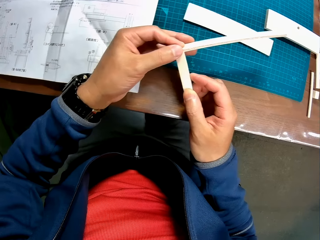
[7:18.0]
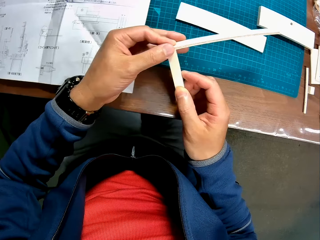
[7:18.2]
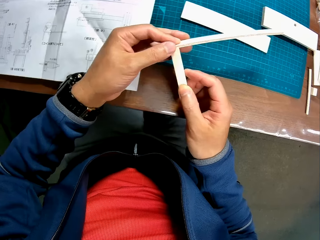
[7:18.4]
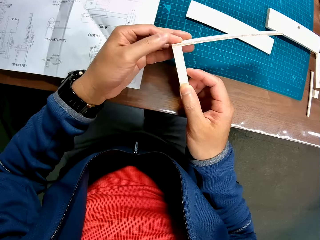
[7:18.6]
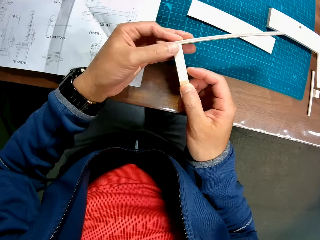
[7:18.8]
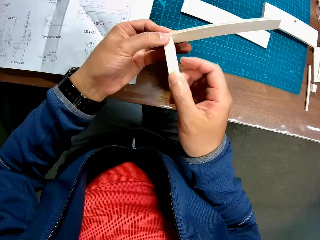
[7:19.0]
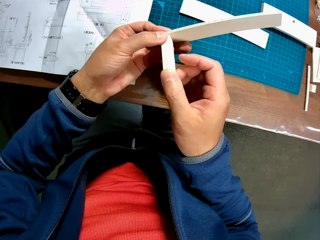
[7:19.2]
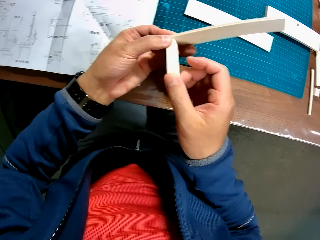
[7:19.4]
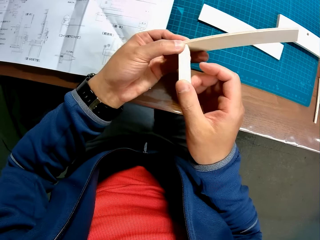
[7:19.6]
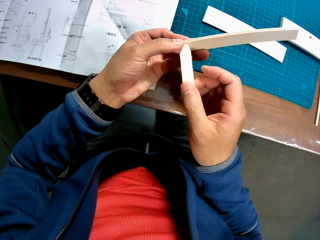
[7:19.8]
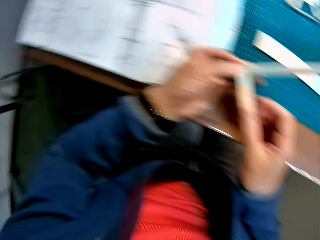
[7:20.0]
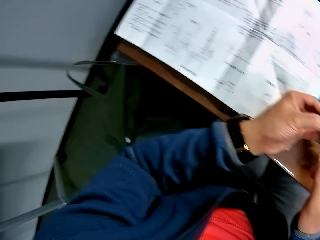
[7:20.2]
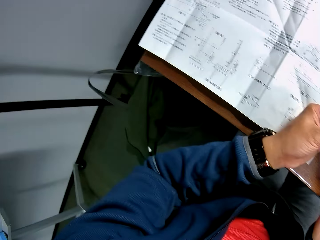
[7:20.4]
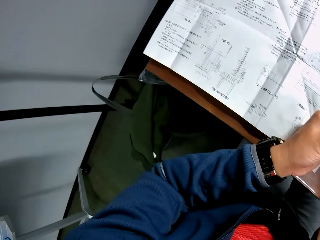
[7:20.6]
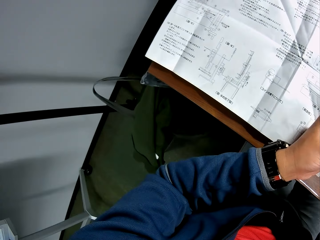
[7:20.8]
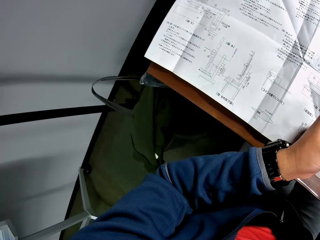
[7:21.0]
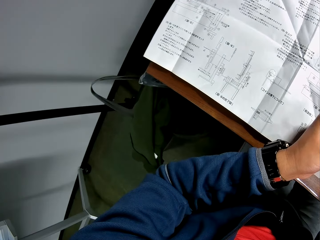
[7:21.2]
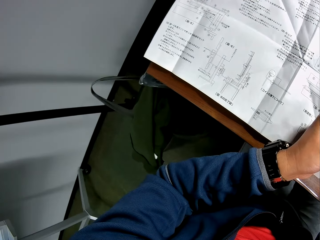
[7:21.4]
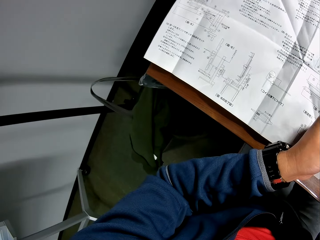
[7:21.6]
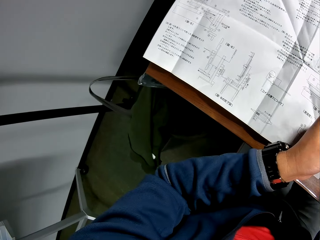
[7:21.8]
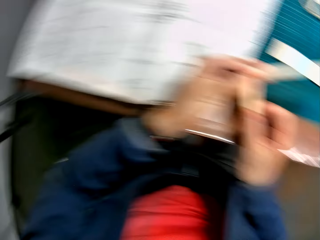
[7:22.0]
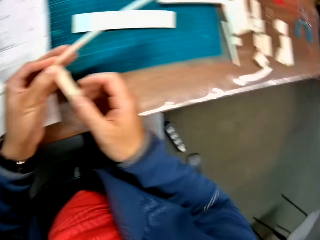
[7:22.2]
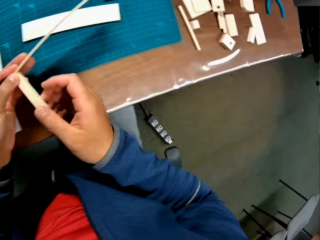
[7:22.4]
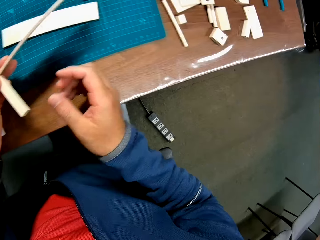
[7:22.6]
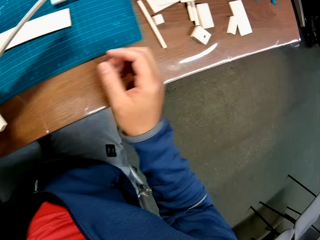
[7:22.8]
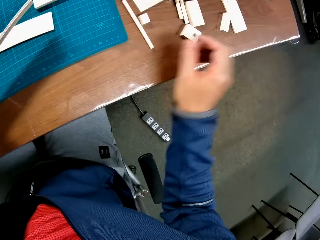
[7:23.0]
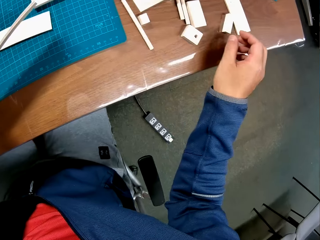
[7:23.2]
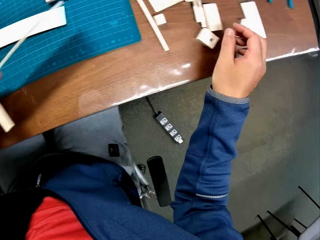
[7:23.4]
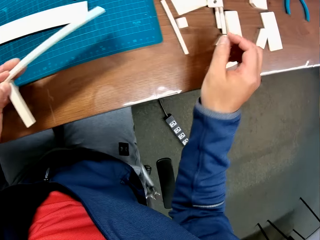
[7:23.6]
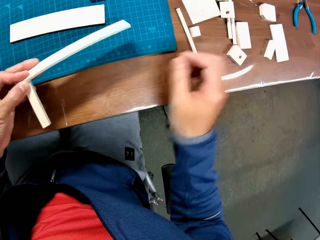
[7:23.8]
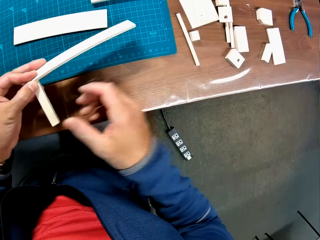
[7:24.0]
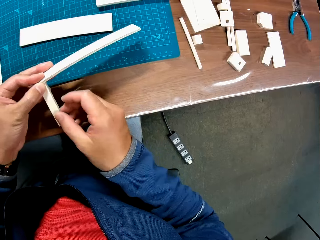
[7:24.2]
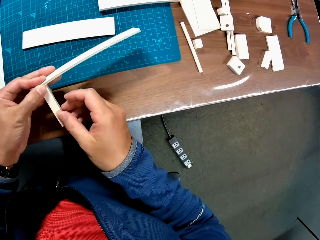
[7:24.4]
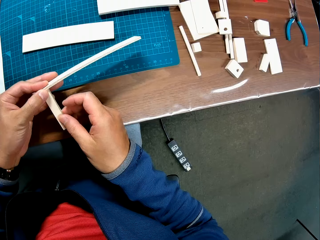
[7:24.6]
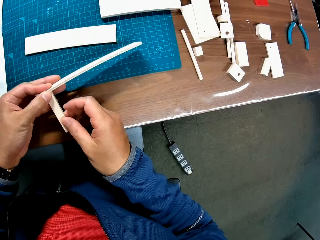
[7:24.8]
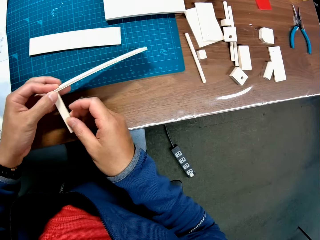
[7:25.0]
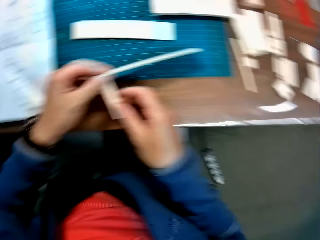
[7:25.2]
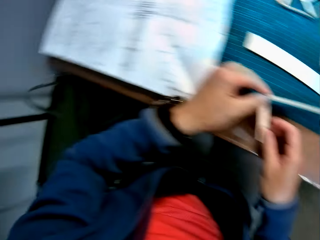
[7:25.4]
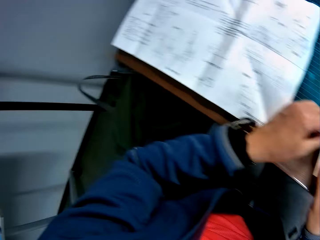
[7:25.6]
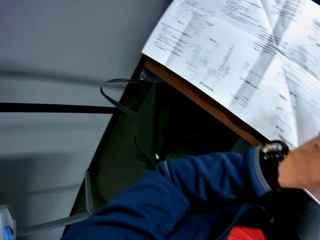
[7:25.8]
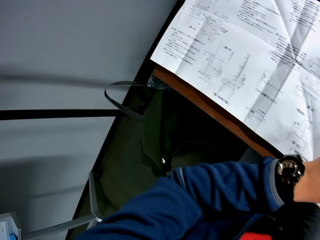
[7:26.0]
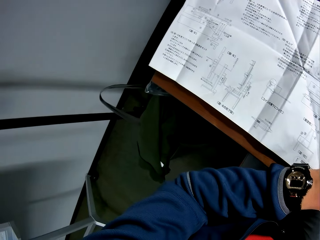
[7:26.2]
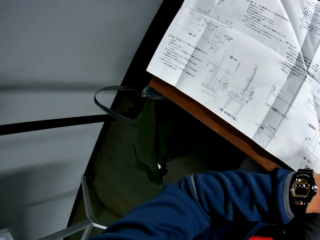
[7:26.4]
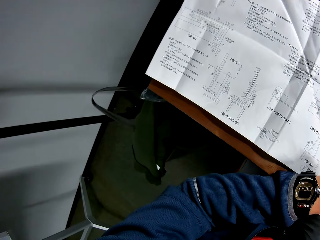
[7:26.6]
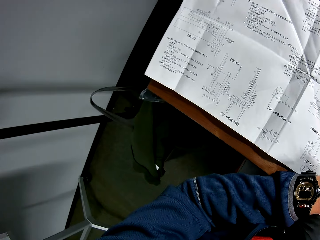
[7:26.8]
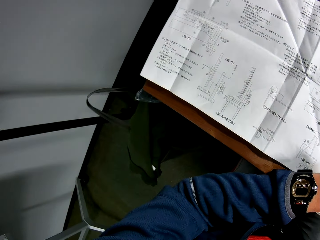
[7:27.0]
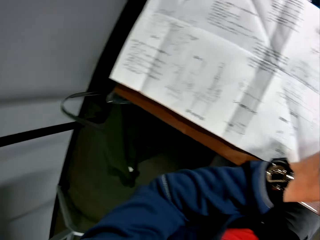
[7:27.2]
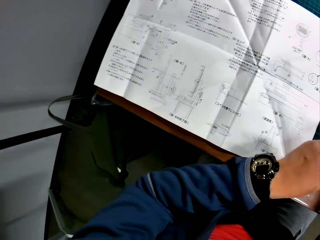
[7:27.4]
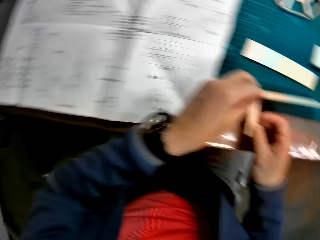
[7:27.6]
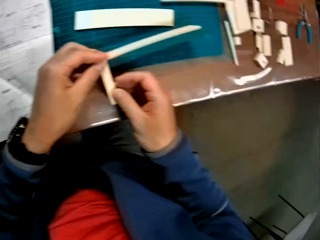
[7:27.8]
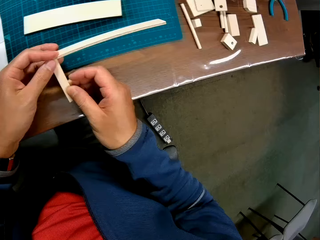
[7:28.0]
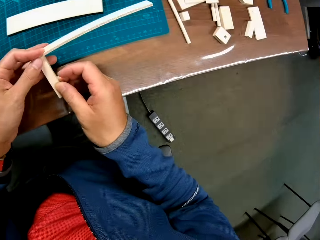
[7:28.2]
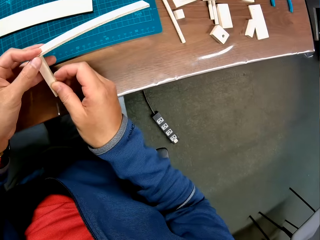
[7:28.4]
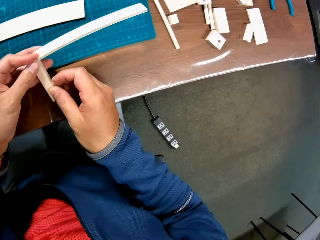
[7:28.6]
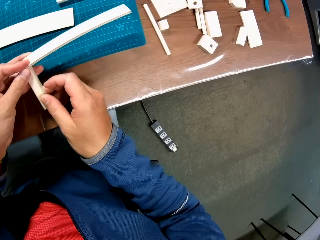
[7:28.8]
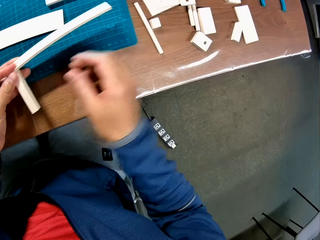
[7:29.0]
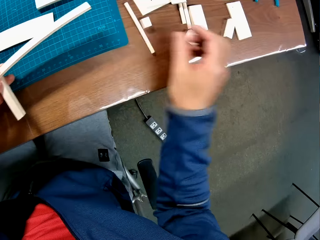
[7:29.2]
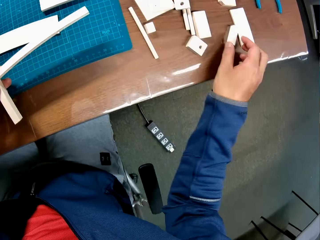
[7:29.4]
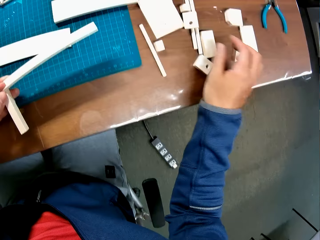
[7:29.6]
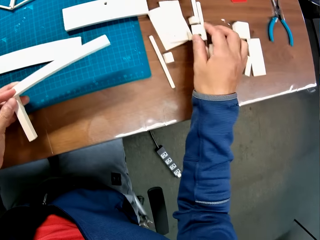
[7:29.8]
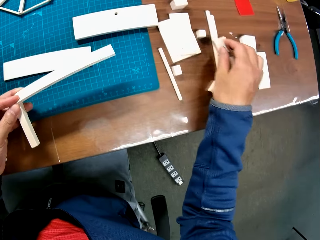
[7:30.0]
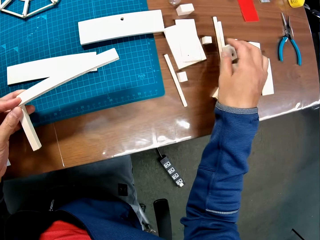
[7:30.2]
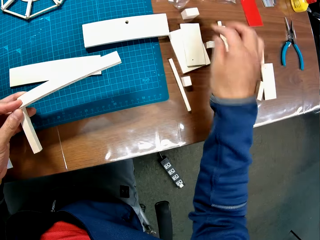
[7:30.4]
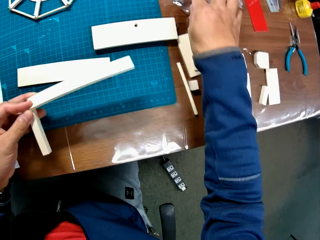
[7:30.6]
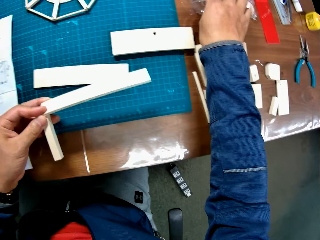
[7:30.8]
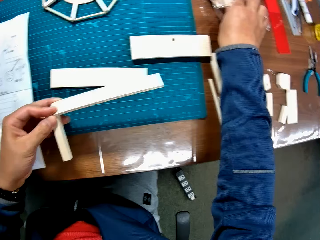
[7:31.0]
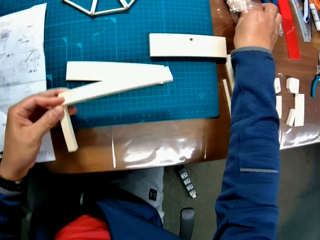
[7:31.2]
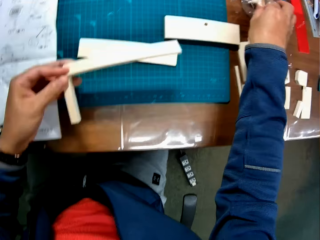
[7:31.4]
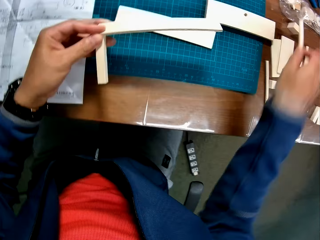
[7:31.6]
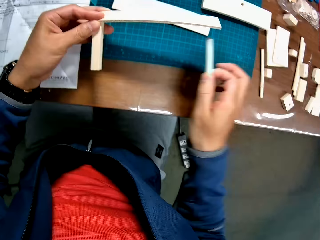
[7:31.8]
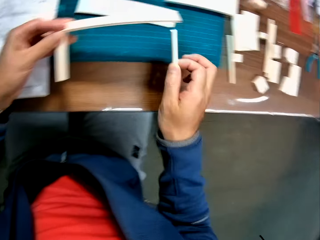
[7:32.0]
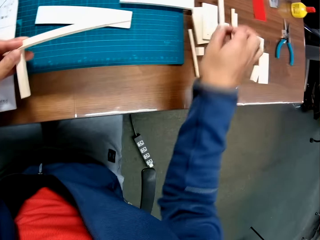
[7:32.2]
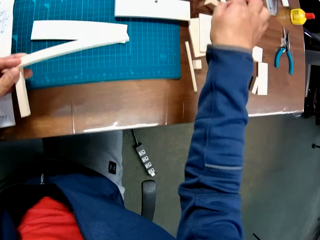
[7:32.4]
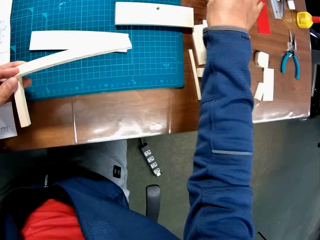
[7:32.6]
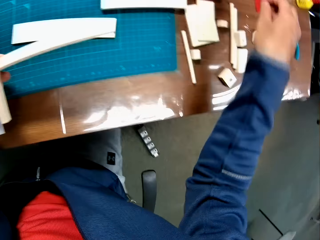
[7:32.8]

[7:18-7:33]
The camera wearer joins pieces of wood together. He adjusts the pieces of wooden mechanical craft in his hand. He looks at the paper. He looks at the pieces of wood. He reads from the manual in his hand. He holds the pieces of wood. He picks another piece of wooden mechanical craft on the table.

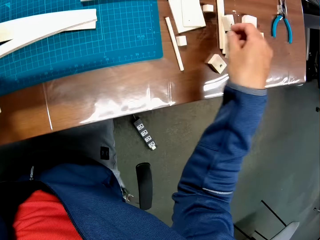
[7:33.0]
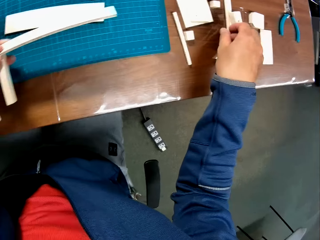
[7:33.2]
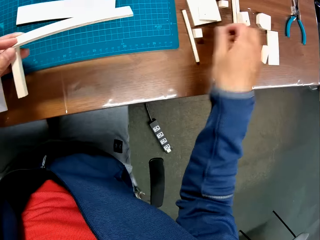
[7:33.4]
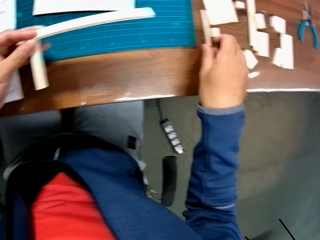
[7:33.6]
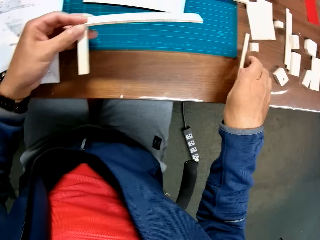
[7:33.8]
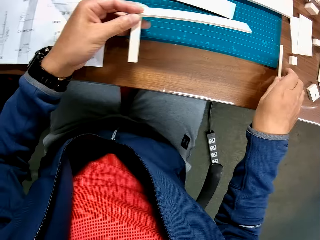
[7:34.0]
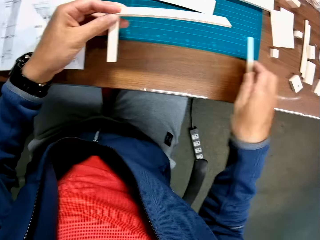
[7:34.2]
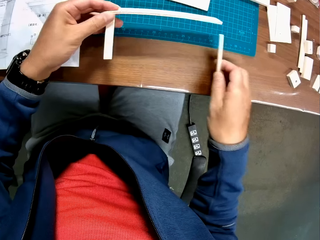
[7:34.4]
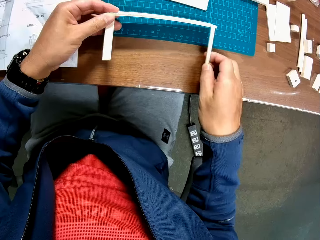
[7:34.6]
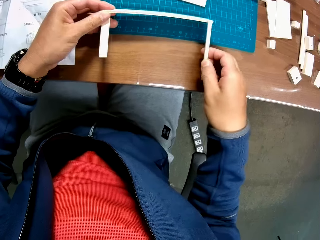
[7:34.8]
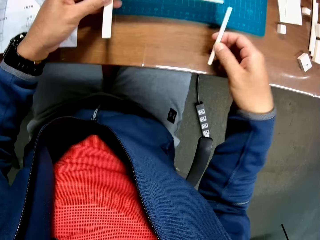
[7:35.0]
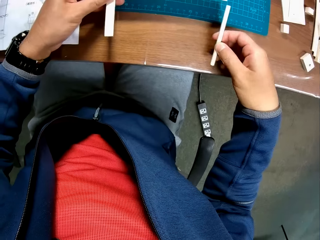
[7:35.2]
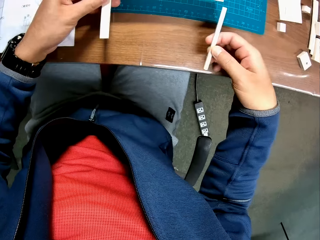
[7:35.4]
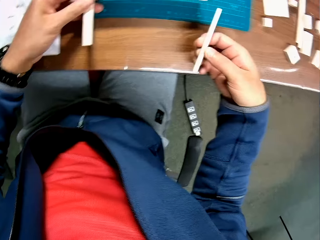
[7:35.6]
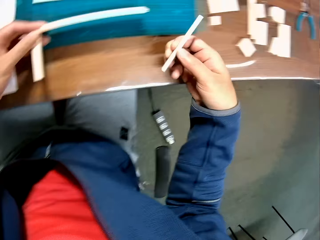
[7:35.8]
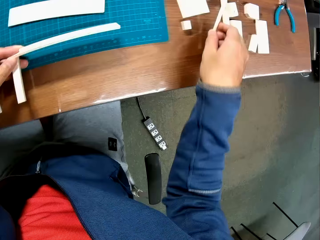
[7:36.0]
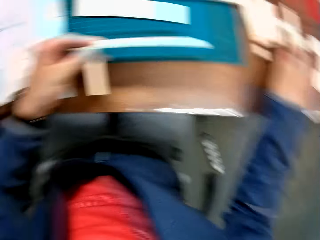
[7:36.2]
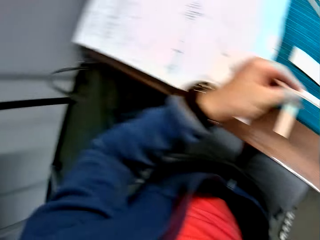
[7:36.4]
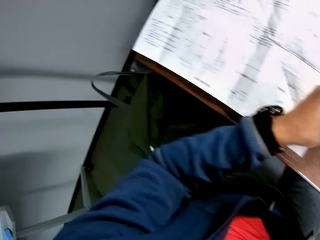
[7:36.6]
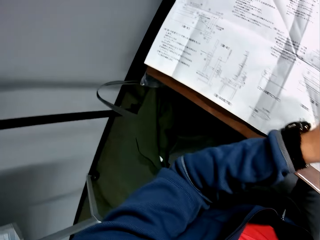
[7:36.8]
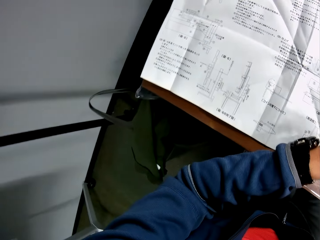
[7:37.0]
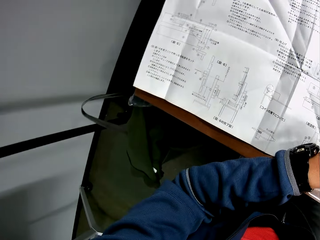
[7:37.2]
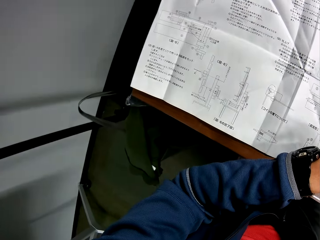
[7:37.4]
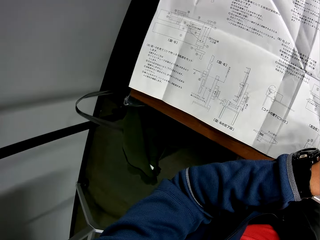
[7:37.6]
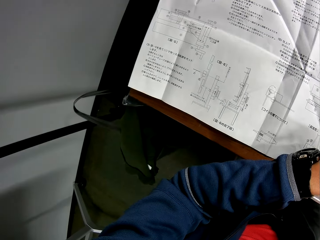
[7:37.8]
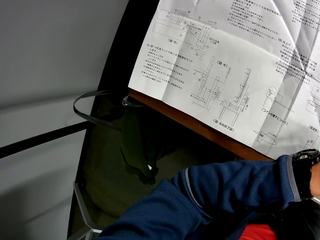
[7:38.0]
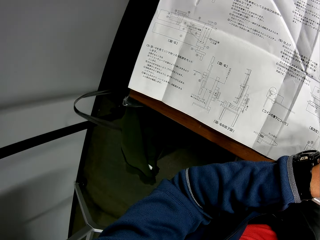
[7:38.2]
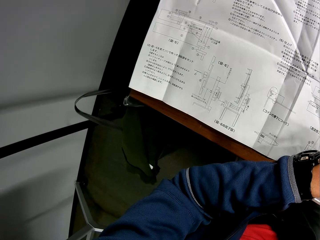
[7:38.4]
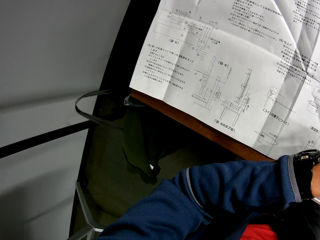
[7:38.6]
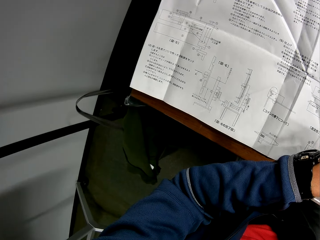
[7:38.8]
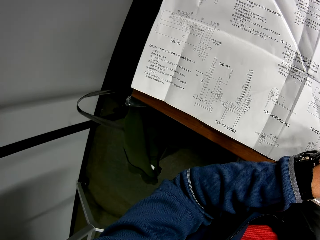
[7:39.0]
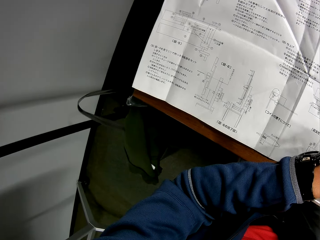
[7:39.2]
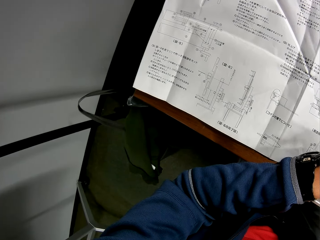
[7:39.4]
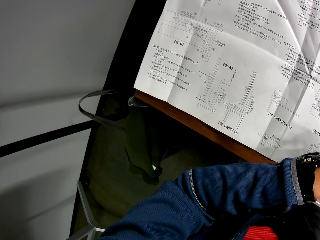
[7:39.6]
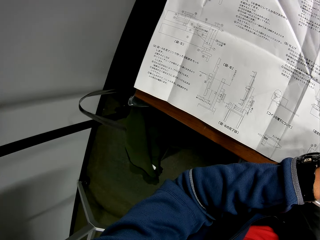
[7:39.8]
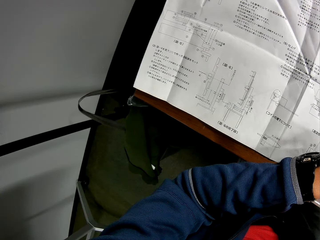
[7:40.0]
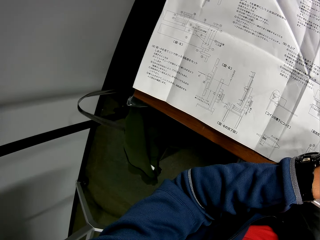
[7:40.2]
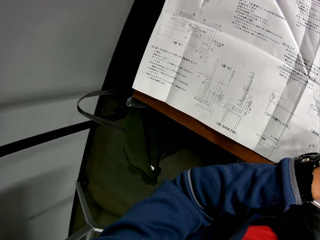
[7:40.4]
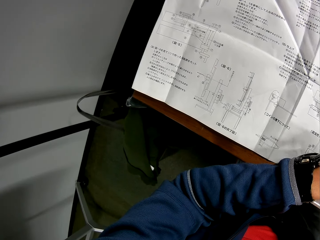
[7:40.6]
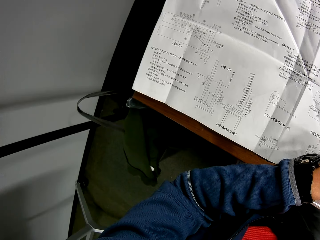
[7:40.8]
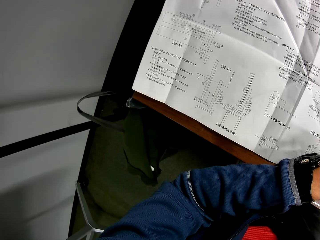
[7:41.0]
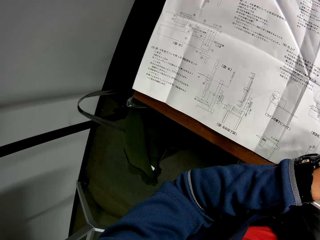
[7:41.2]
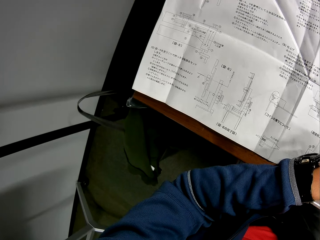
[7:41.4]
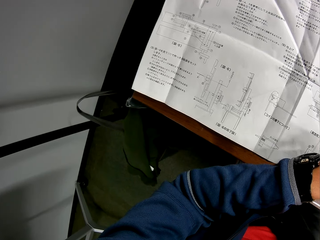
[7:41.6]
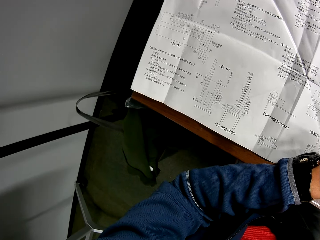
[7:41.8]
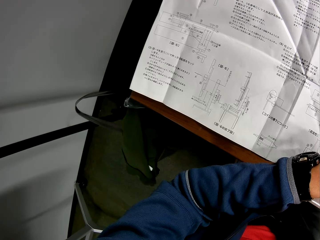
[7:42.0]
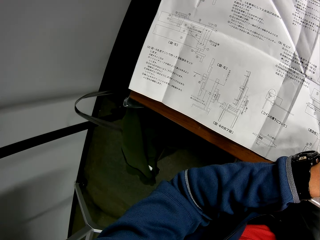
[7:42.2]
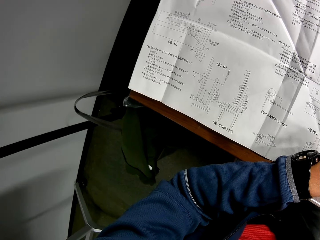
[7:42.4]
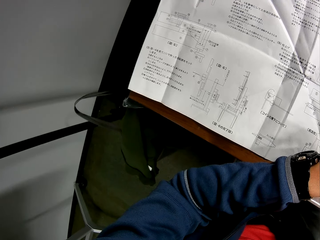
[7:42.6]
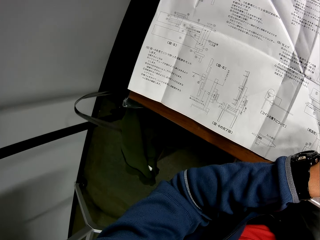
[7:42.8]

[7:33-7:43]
The camera wearer reads from the manual in his hand.
